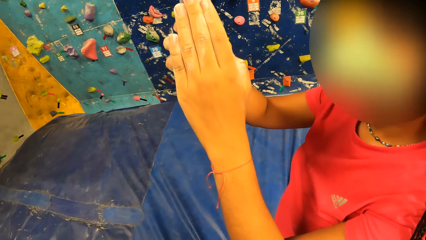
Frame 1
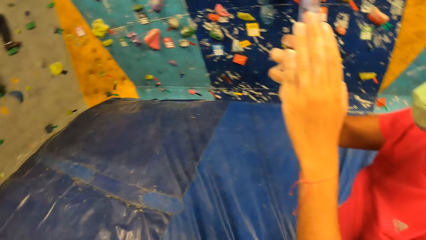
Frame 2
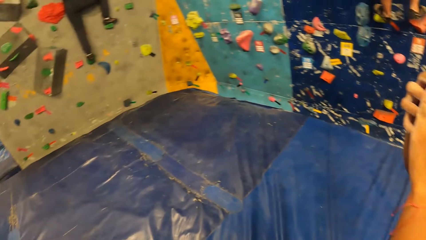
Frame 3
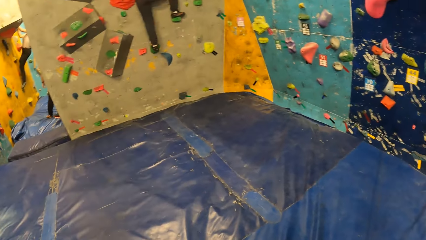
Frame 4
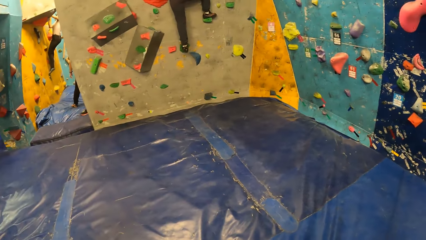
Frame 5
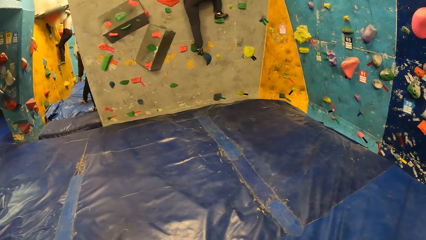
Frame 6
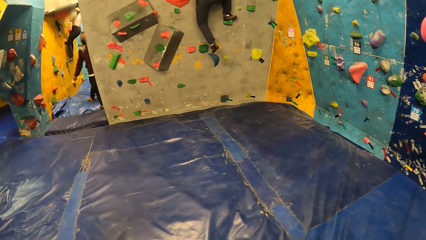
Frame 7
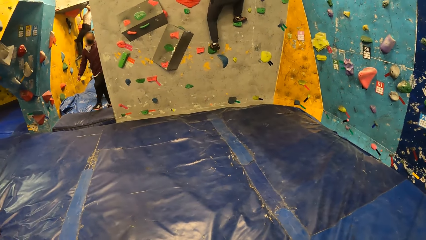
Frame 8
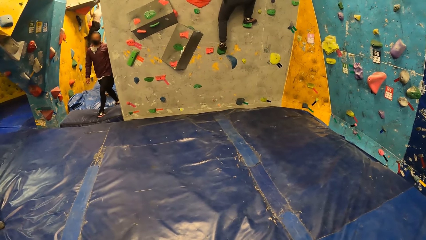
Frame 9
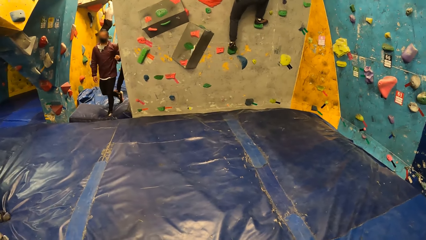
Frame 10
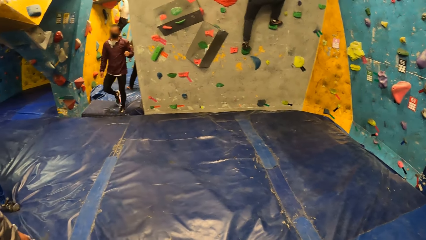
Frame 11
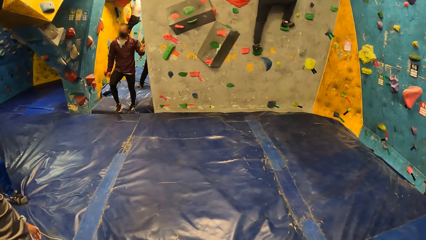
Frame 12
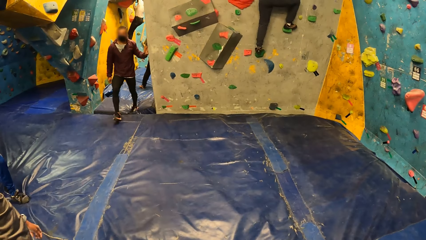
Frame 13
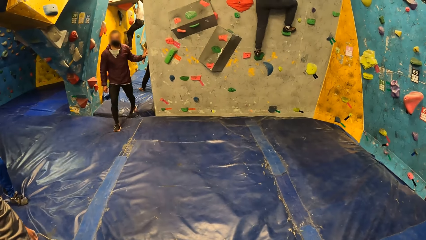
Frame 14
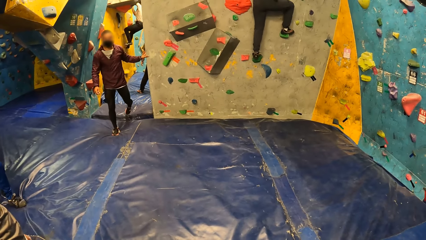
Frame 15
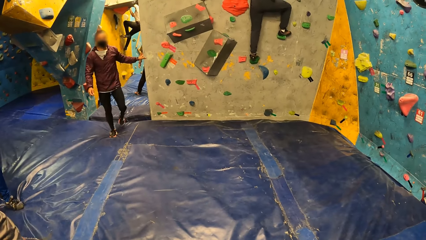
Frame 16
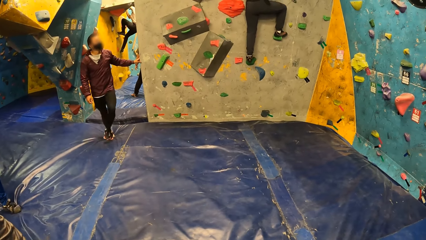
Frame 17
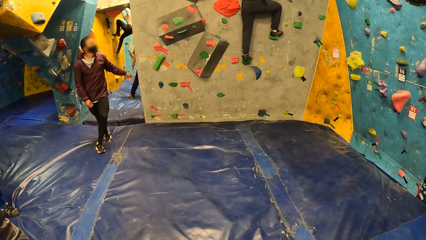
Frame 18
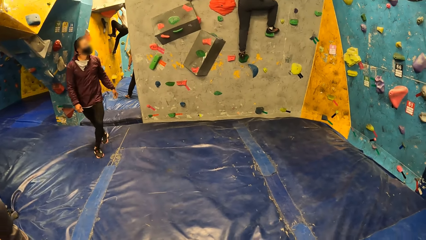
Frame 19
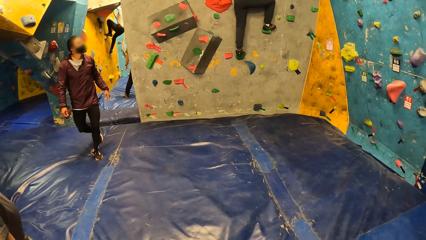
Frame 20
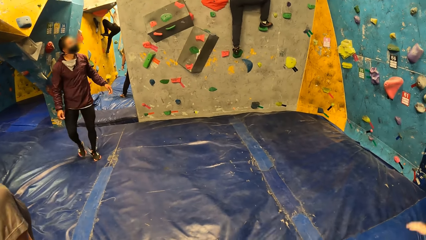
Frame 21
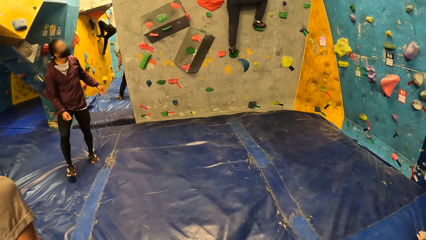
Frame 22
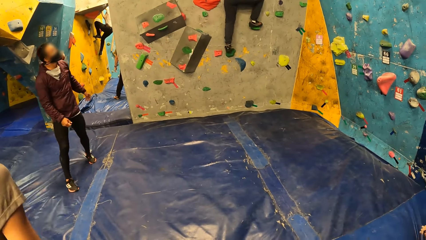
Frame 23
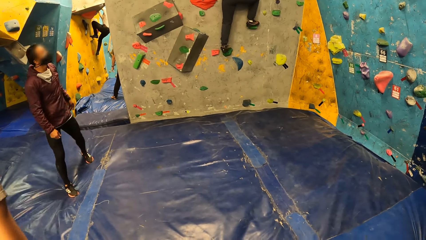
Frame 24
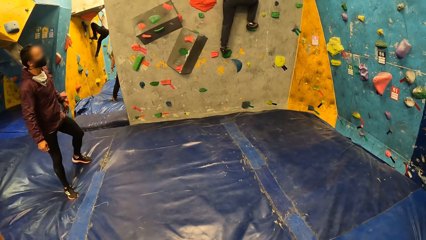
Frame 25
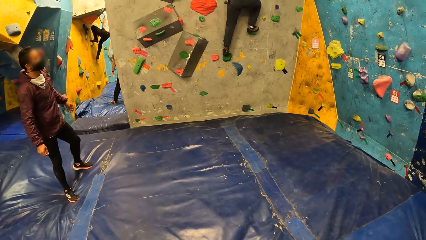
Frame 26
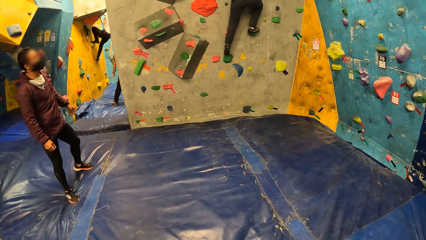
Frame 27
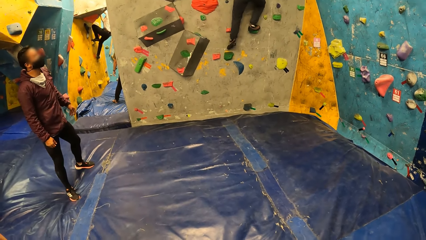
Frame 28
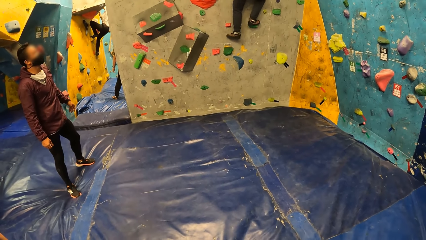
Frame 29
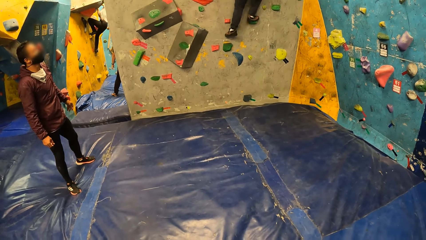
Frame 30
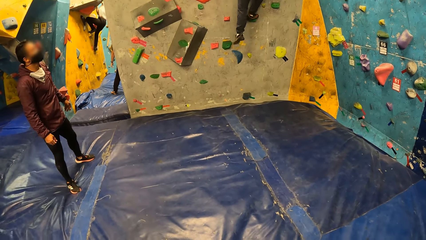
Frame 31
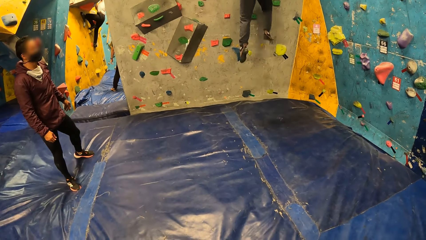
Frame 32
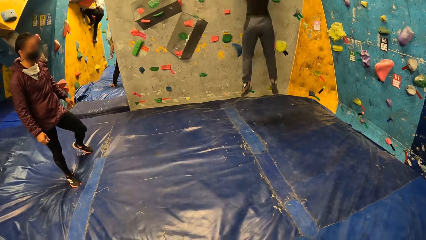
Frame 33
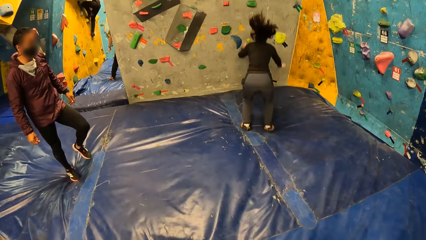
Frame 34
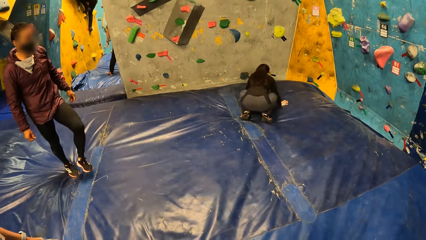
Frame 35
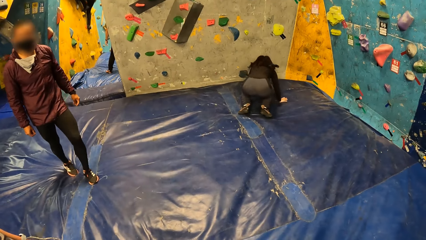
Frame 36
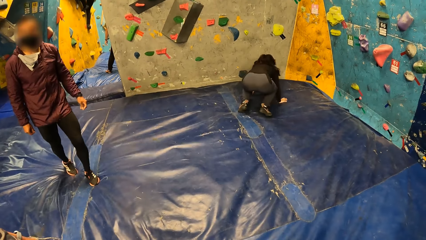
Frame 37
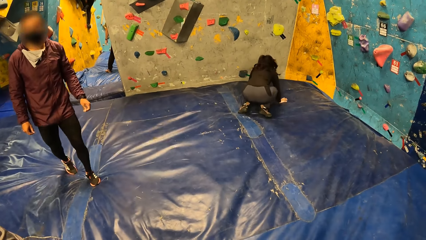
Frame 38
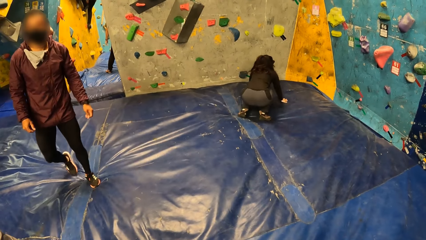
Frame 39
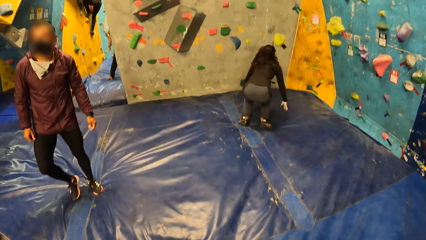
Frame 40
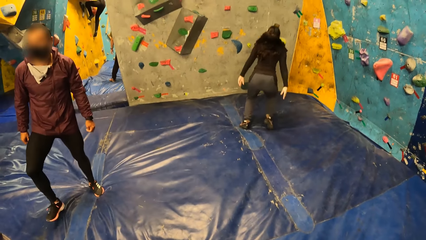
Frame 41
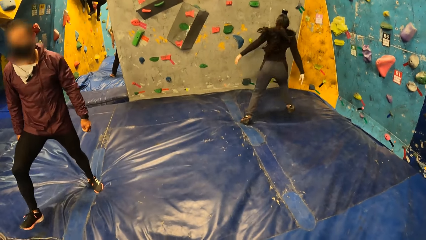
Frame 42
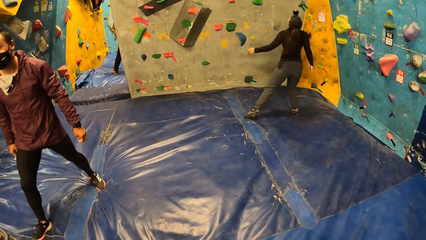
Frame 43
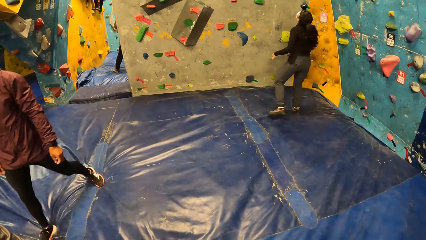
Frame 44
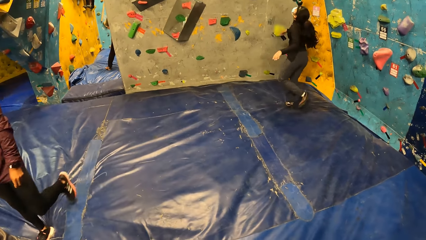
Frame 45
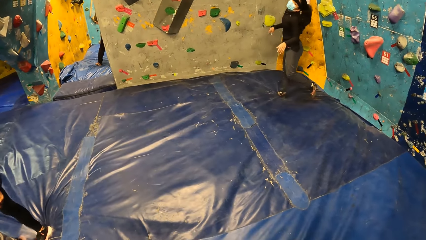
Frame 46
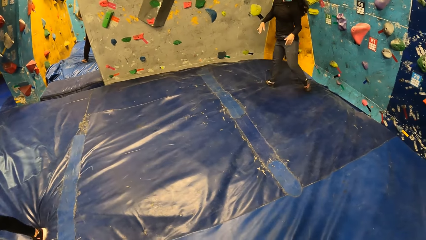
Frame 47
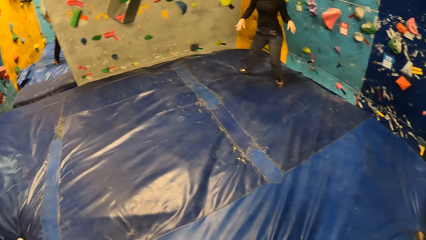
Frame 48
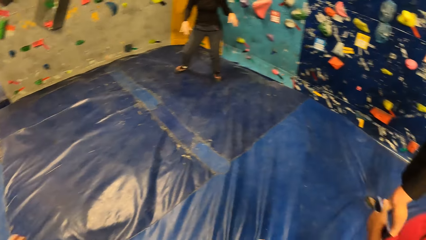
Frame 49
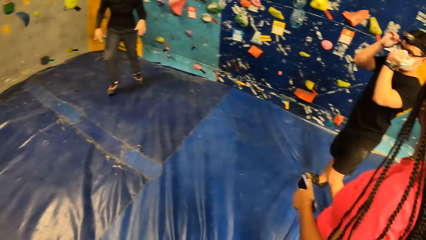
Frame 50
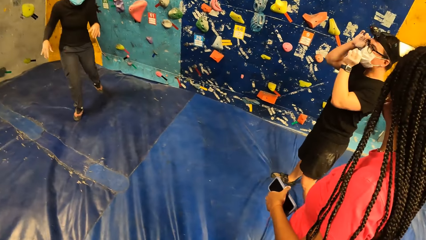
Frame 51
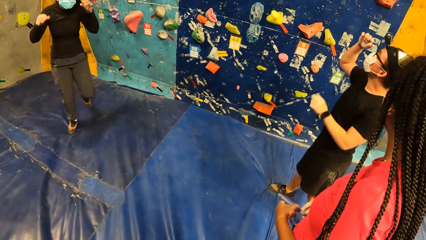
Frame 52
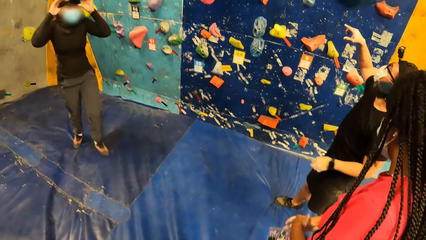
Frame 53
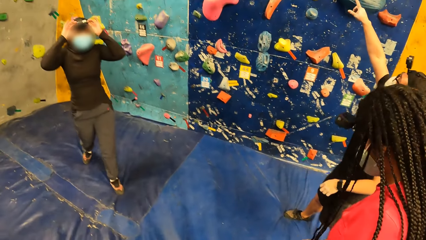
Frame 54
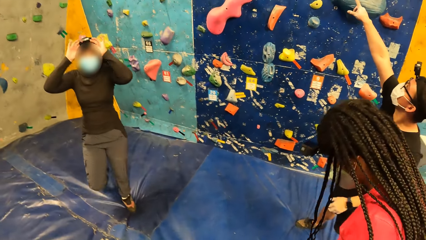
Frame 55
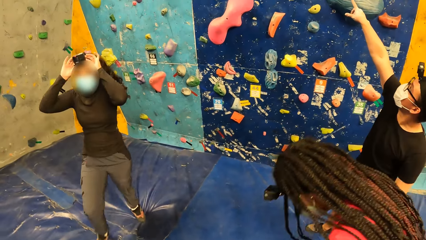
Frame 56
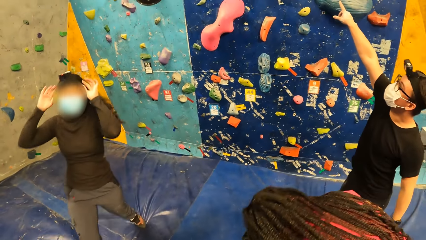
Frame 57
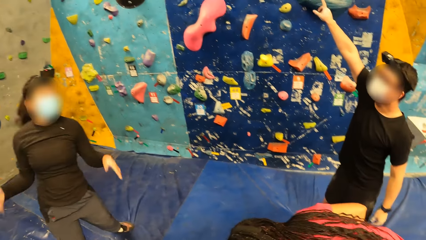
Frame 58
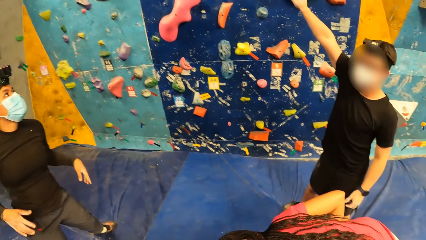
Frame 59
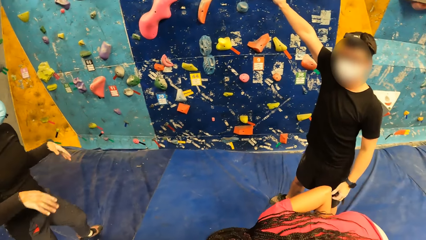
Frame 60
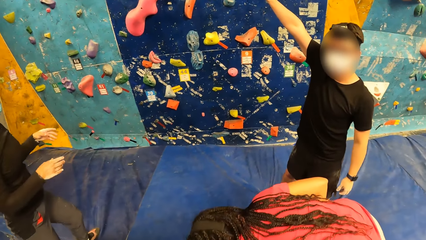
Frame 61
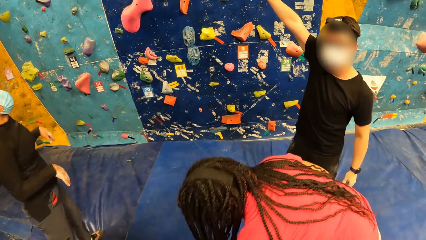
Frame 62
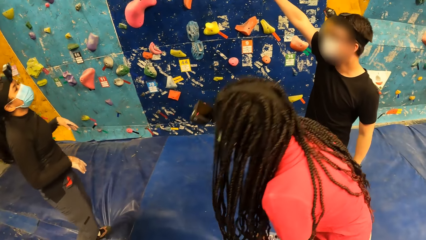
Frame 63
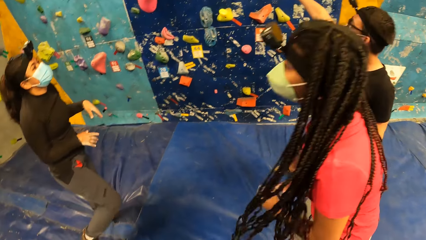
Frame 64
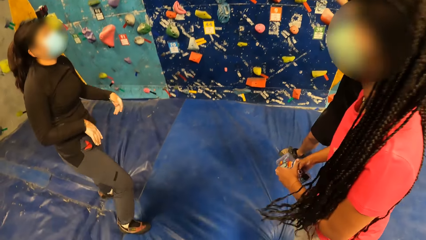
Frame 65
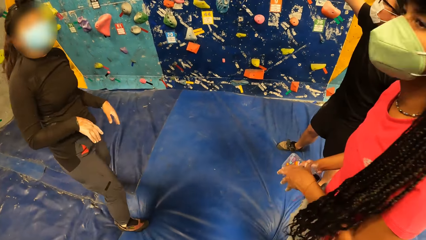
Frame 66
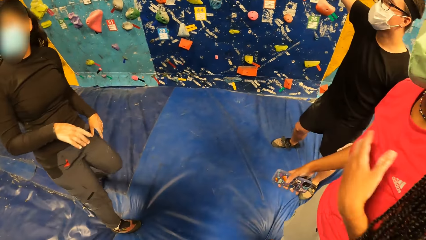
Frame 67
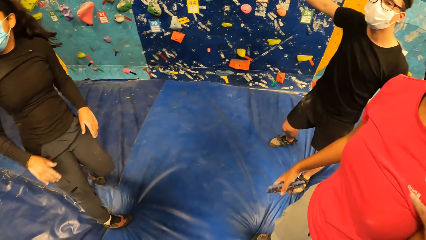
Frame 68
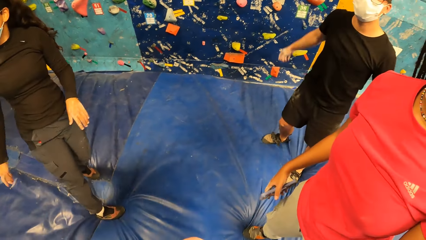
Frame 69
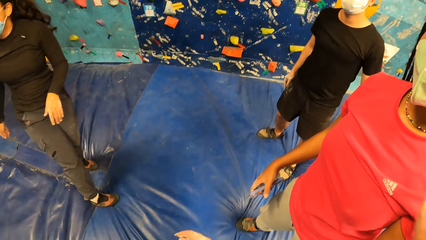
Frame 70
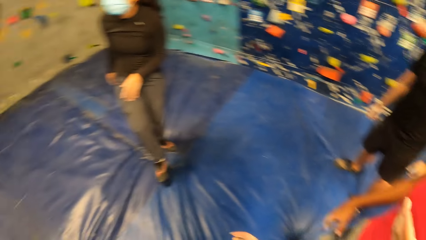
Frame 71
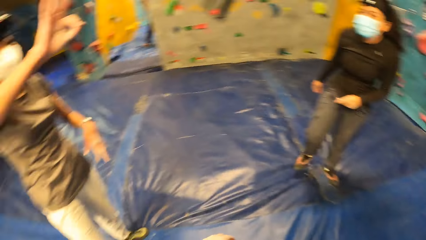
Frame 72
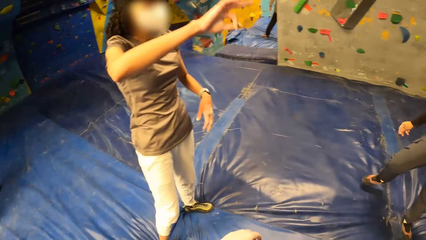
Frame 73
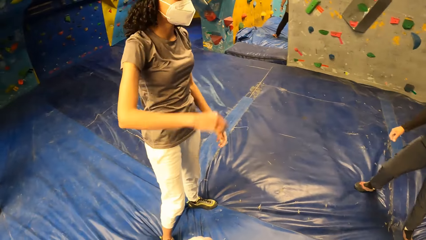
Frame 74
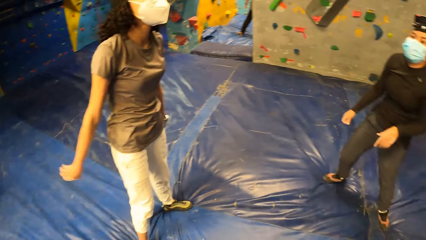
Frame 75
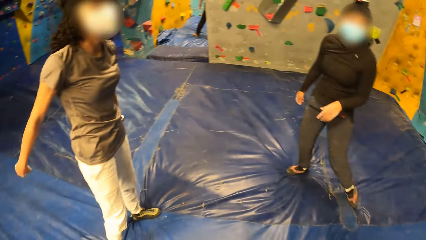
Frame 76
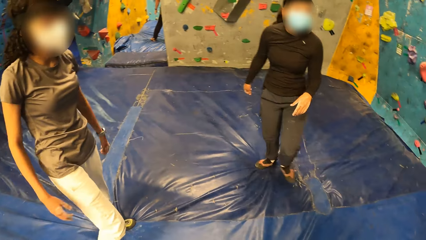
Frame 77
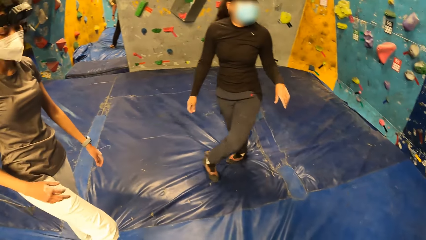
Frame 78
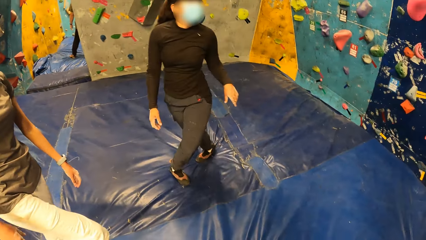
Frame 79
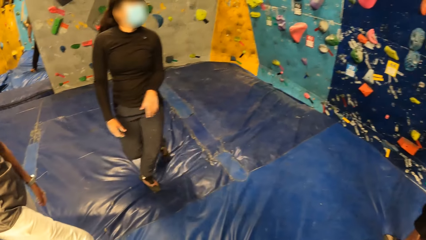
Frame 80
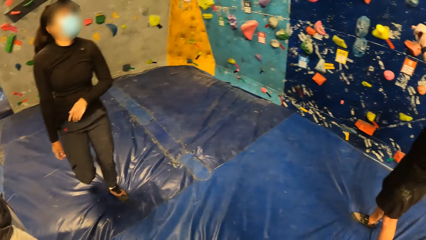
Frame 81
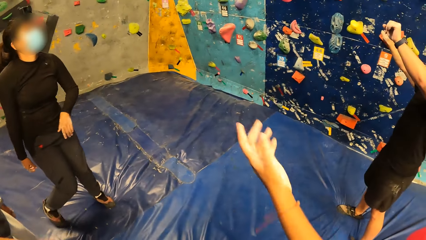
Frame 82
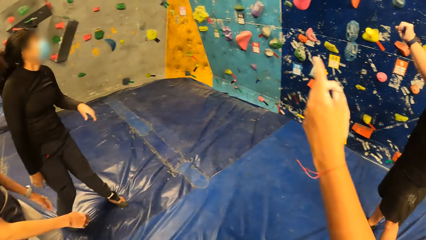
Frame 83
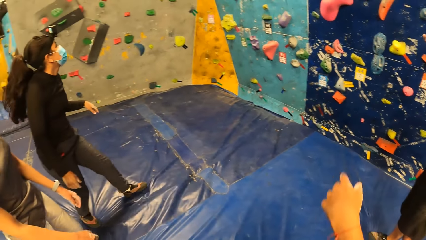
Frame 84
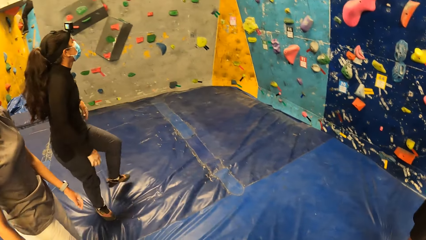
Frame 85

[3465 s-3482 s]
The woman jumps down from the wall. Another woman holds the phone with her left hand. The other woman holds the phone with both hands. The other woman drops the phone from both hands. The first woman adjusts the camera on her head with both hands. The other woman picks up the phone with her left hand. The other woman holds the phone with both hands. The other woman holds the phone with her right hand. The camera wearer raises her right hand. She looks around.
